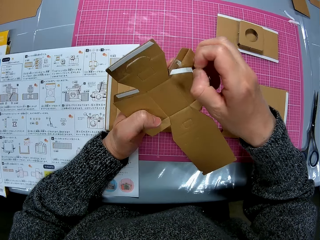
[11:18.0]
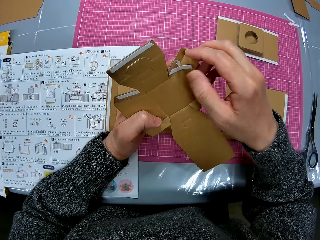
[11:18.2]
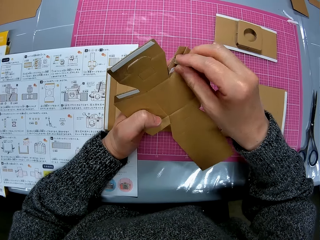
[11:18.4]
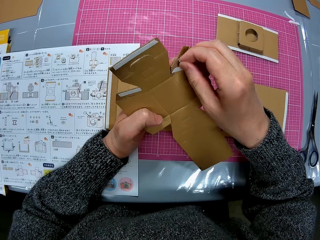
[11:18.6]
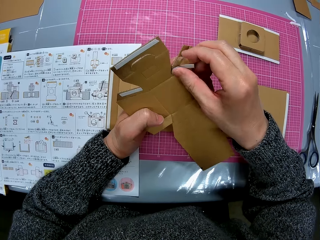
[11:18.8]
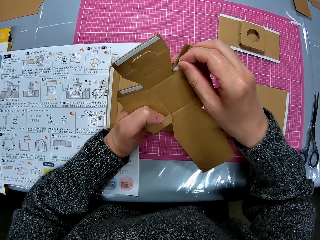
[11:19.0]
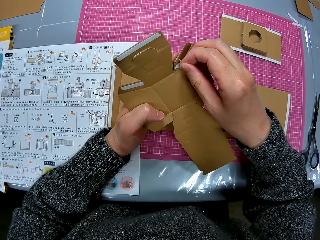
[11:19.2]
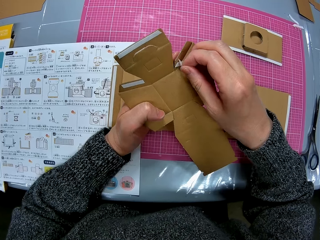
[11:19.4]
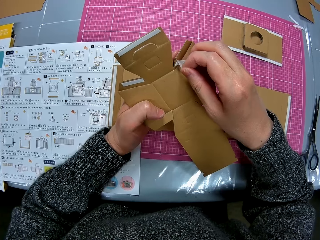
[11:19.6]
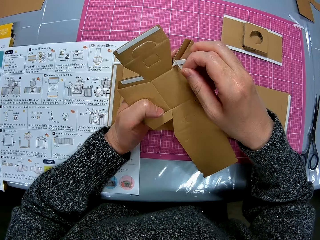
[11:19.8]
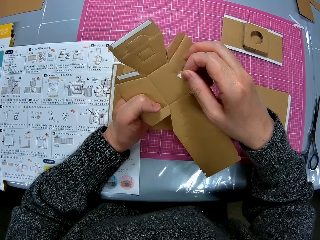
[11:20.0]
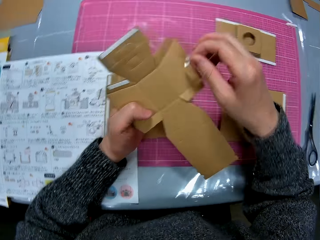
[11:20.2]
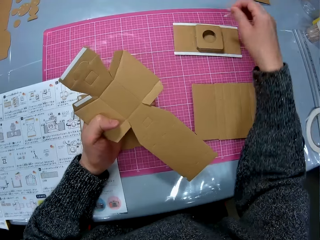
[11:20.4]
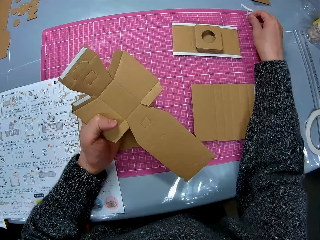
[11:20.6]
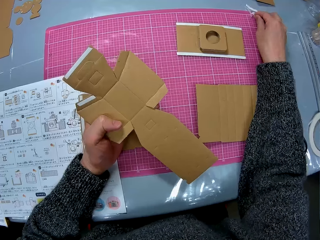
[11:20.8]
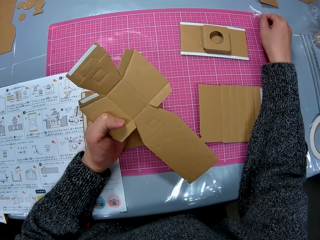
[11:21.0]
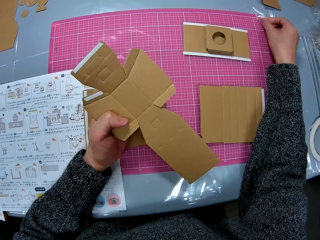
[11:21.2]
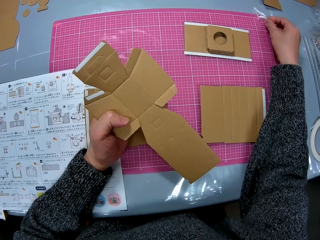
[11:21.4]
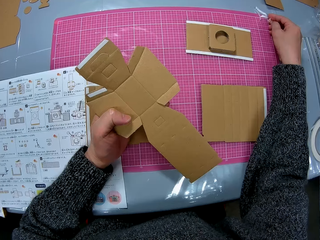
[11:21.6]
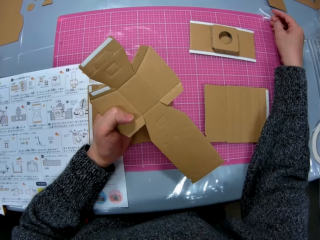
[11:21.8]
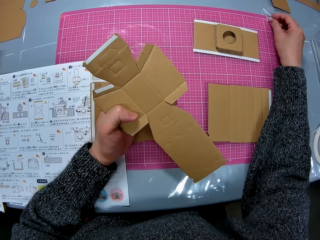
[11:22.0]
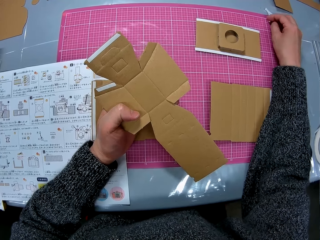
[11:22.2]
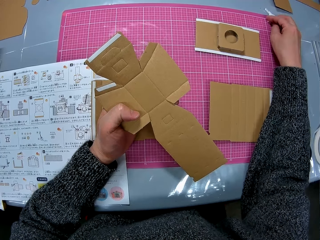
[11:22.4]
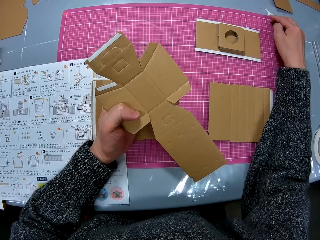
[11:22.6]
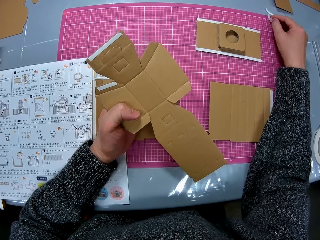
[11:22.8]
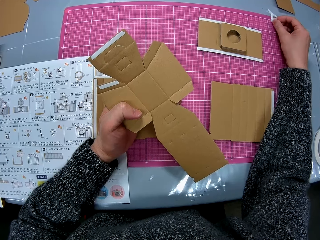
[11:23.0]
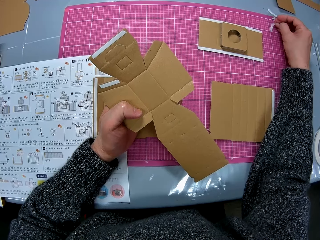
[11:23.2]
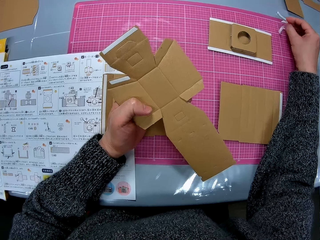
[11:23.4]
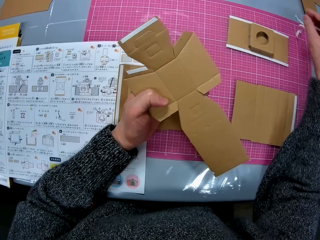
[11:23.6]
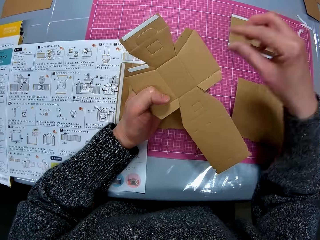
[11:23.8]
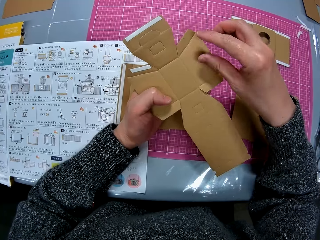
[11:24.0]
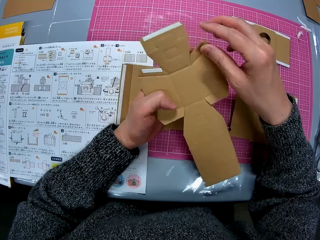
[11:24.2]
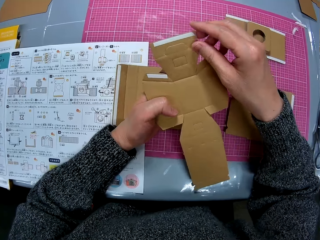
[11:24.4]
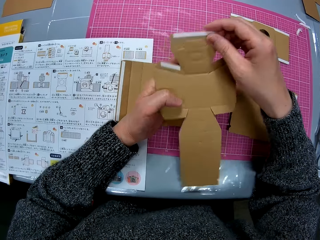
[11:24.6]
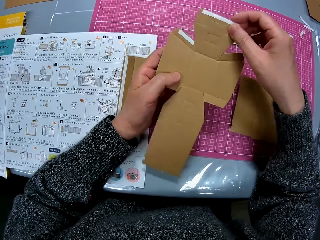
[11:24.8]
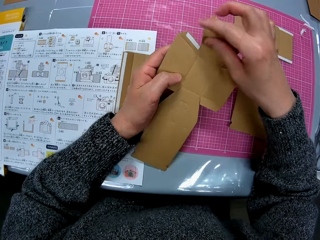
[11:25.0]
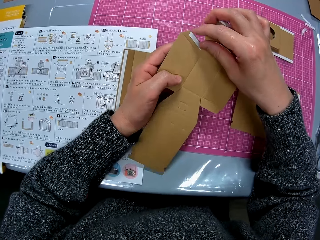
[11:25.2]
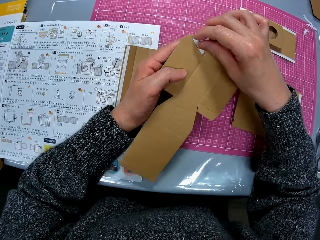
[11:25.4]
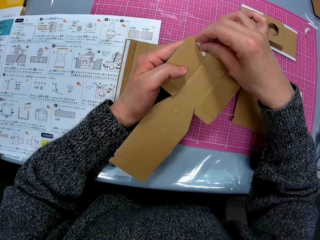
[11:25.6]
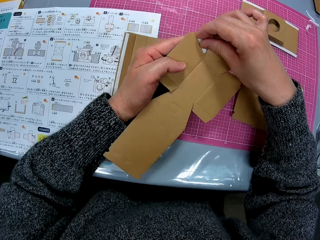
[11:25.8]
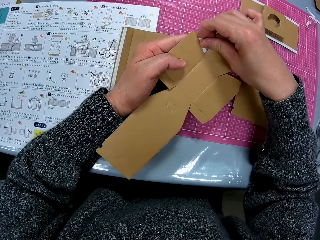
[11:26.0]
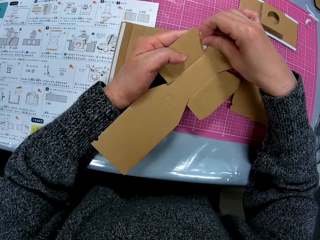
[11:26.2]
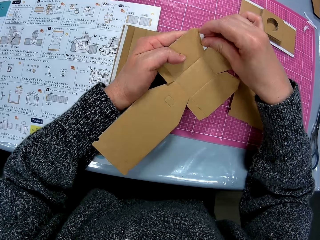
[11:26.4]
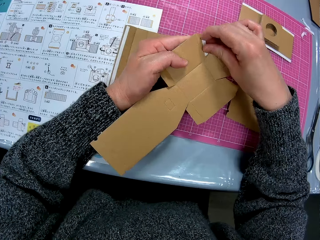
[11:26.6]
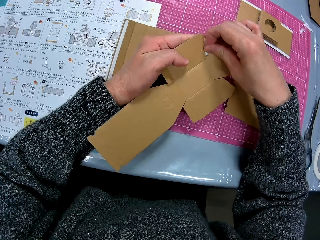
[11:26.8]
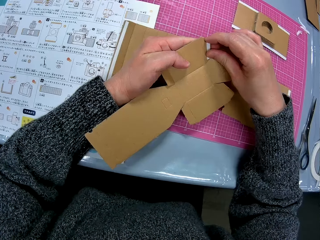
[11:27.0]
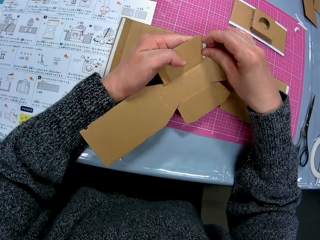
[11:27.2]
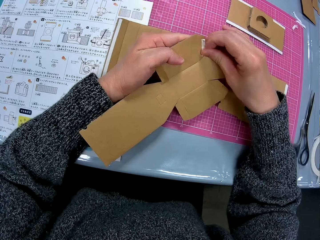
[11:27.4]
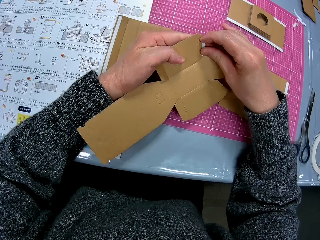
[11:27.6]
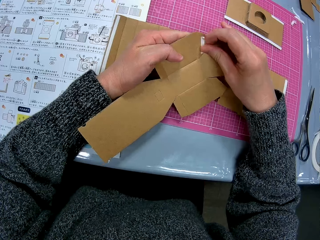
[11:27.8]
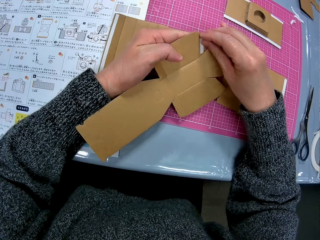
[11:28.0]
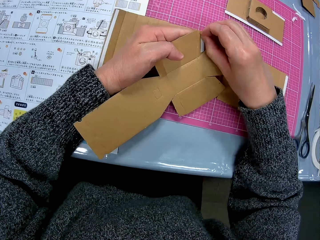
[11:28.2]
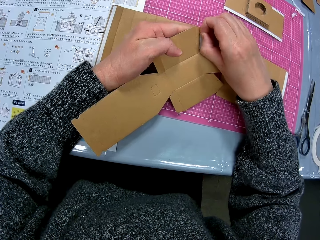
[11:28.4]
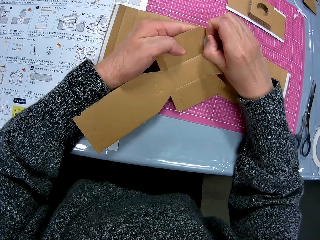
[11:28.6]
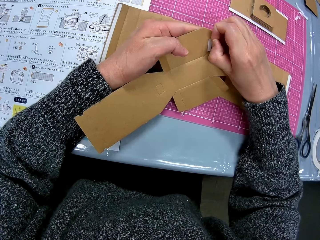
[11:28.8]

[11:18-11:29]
The camera wearer drops the peeled cello tape on the table. She moves the paperboard. She peels off another cello tape from the cardboard paper with her right hand.

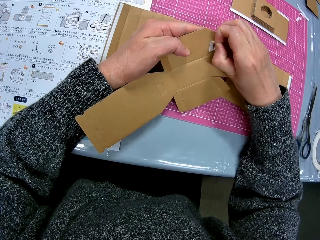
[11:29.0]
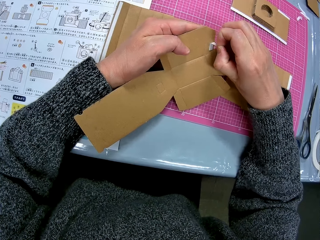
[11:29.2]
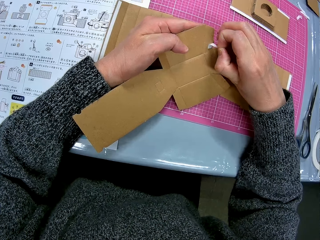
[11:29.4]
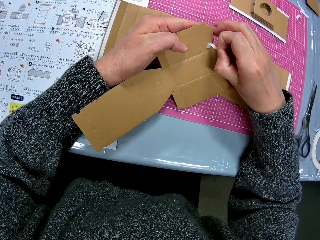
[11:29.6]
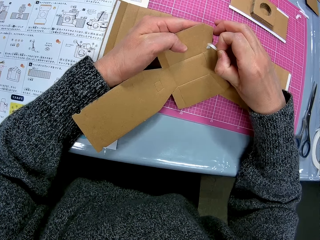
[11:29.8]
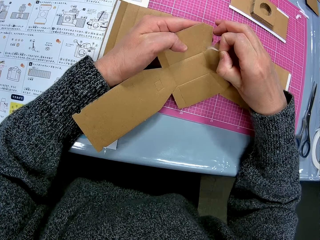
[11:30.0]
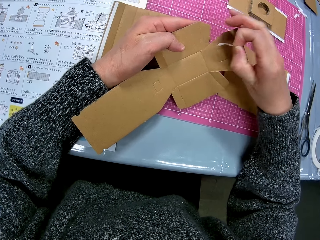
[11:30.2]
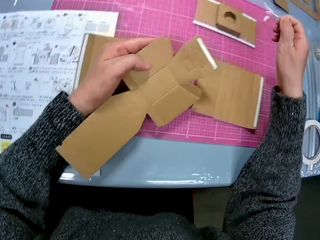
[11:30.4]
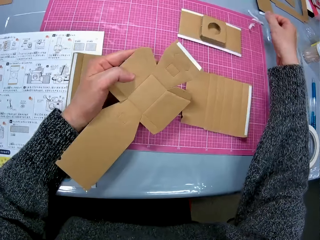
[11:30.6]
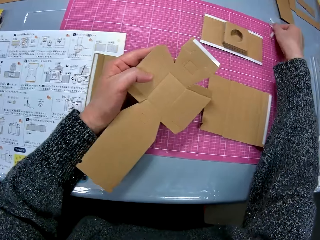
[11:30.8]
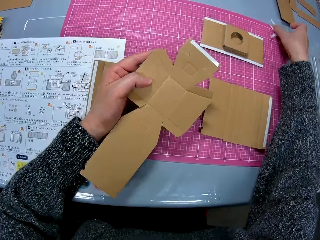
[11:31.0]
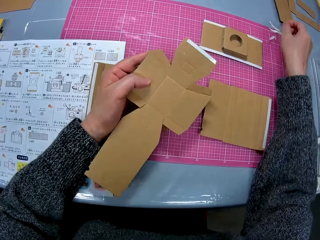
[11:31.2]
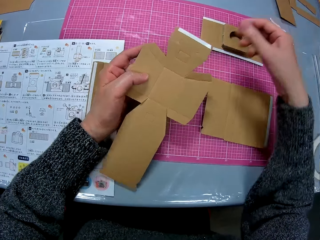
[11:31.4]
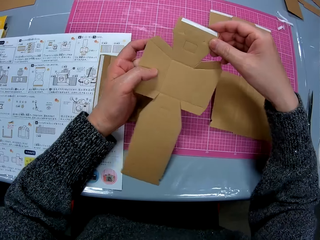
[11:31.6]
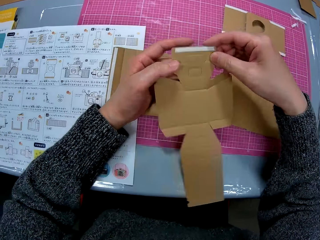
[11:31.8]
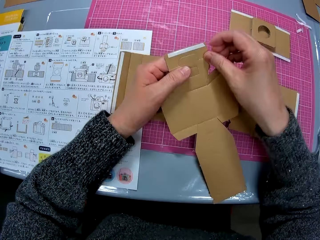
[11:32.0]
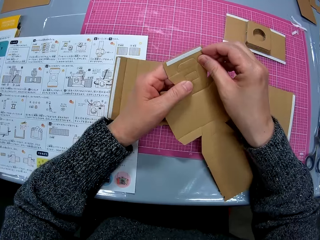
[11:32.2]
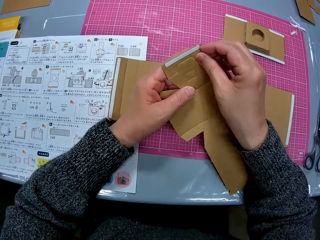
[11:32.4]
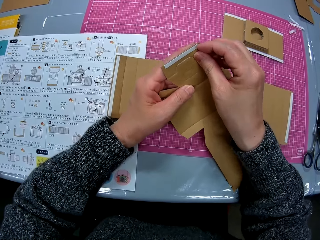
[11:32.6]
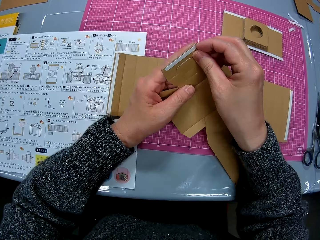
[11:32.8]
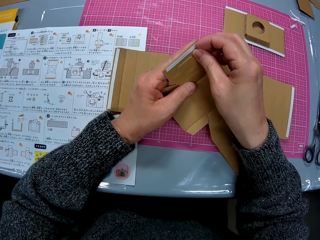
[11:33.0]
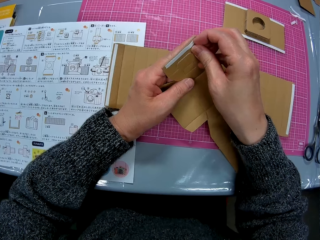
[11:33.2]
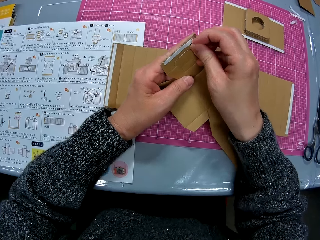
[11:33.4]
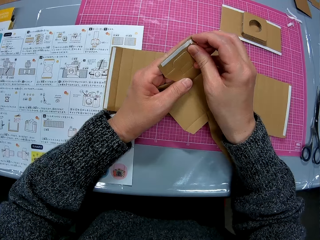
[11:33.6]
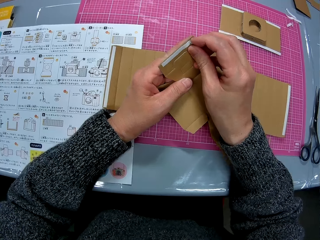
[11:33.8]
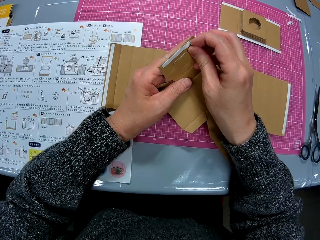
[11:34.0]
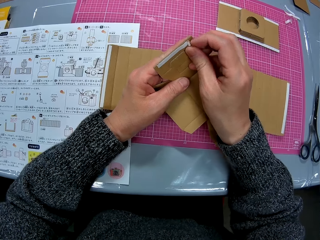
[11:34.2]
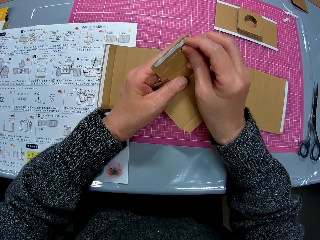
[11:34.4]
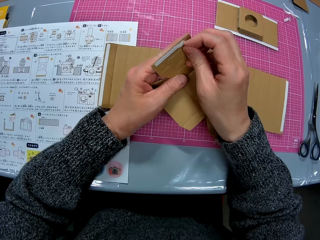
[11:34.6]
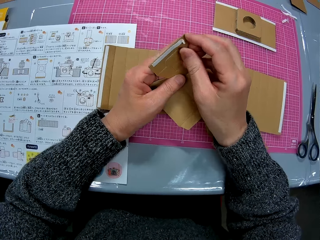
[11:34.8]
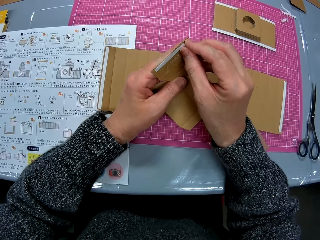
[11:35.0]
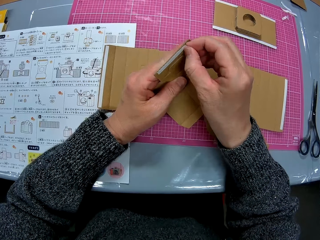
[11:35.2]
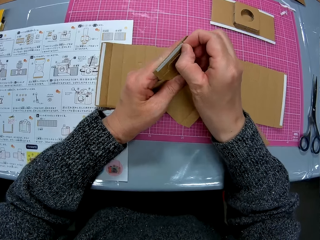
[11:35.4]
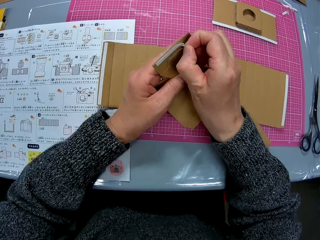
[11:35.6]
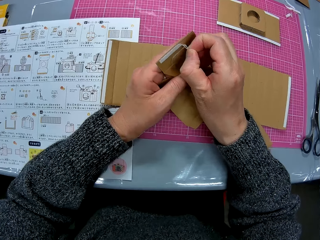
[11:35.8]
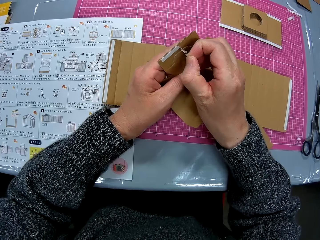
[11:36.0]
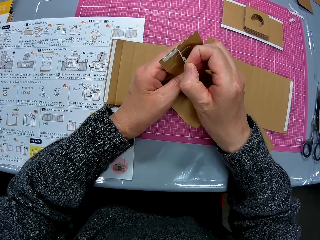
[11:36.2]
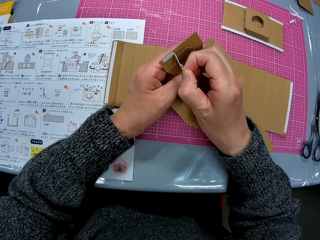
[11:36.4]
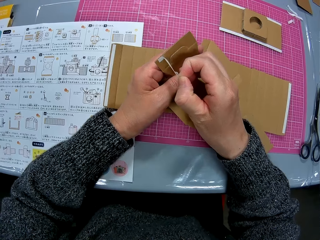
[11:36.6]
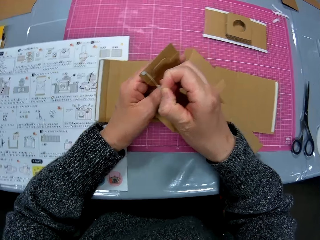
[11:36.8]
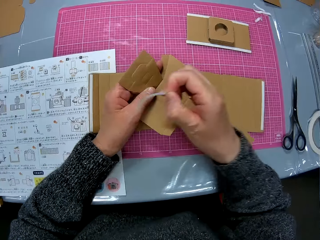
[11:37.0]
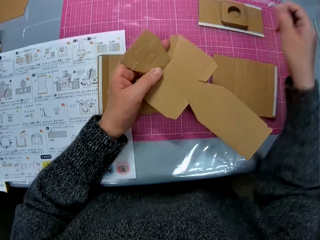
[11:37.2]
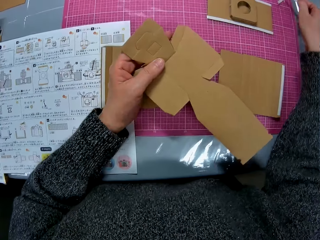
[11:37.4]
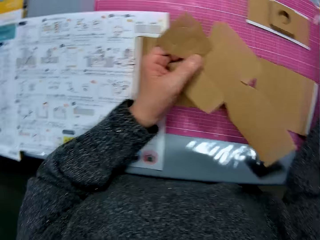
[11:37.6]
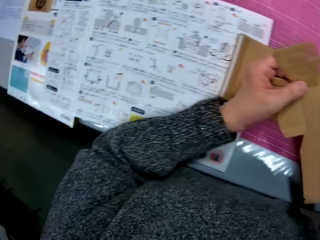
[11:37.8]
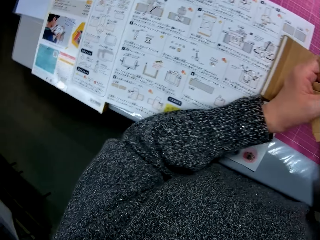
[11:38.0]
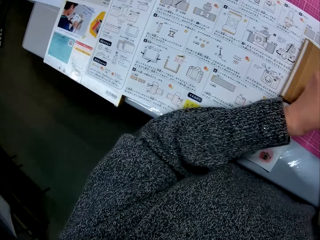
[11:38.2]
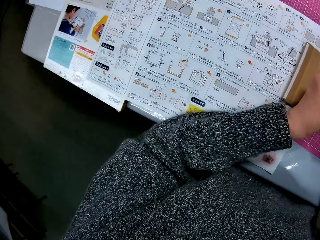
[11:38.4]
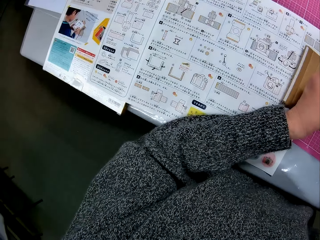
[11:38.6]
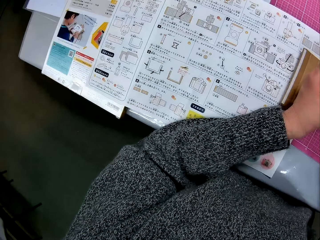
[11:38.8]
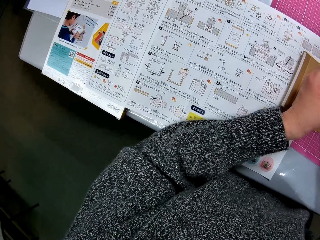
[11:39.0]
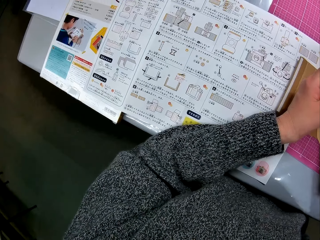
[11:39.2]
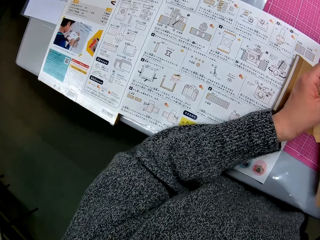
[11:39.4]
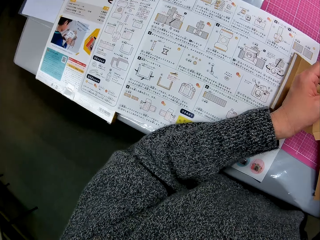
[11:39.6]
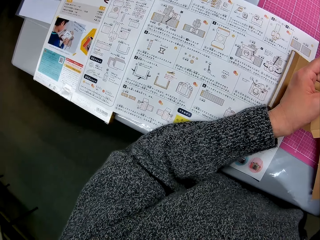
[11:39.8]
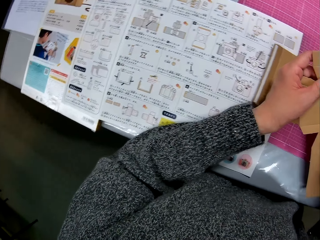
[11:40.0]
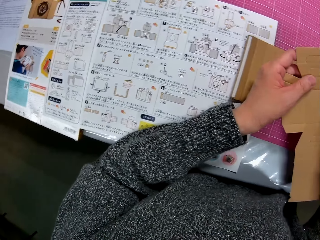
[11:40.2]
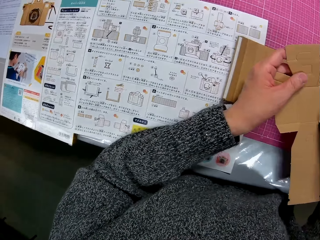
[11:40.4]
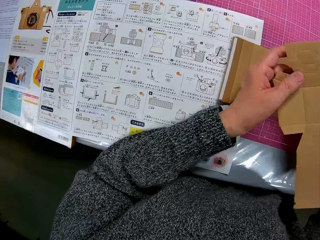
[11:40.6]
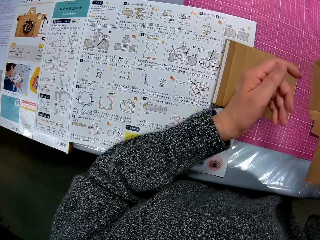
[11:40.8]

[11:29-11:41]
The camera wearer drops the peeled cello tape or mask tape on the table. She moves the paperboard or cardboard paper. She peels off another cello tape from the cardboard paper with her right hand. She drops the peeled cello tape on the table. She looks at the manual and turns to the book on the table. She moves the paperboard to the right hand.
